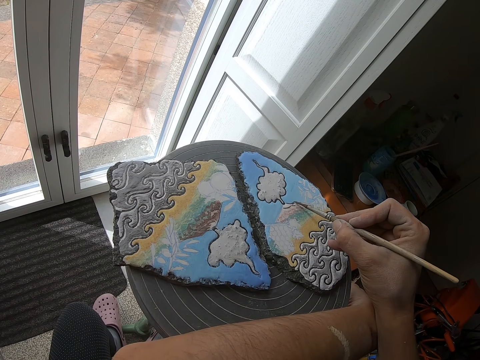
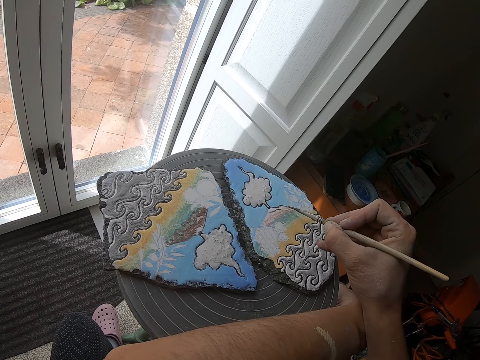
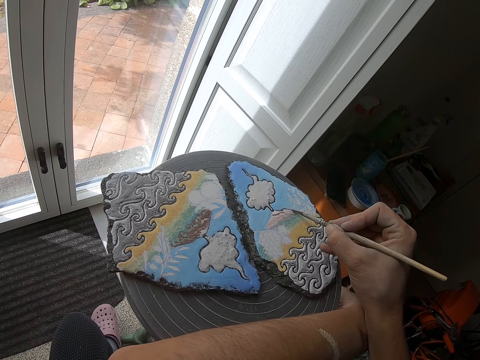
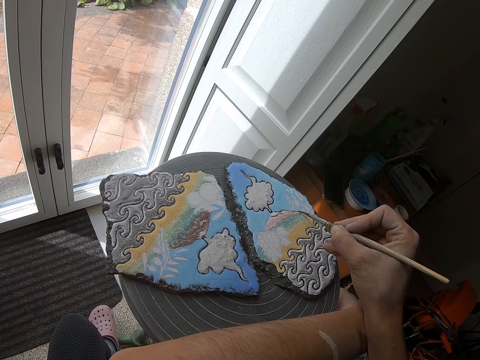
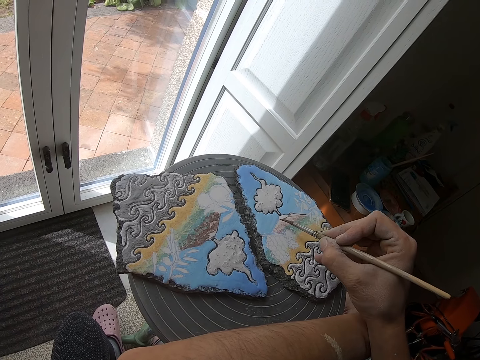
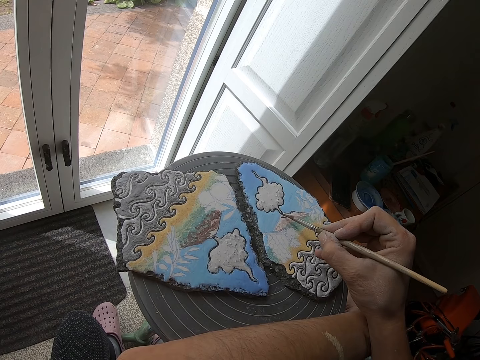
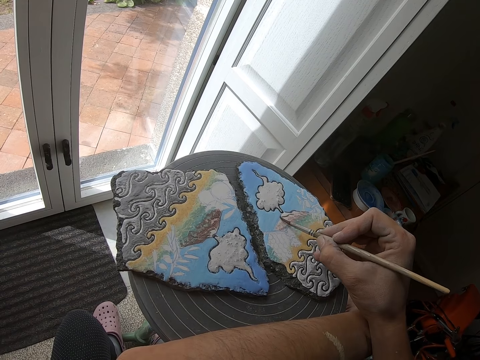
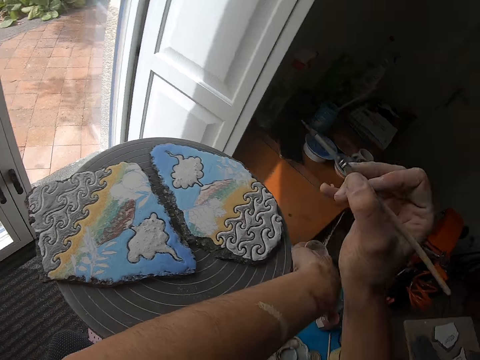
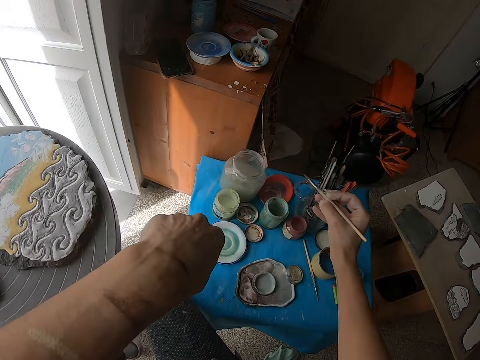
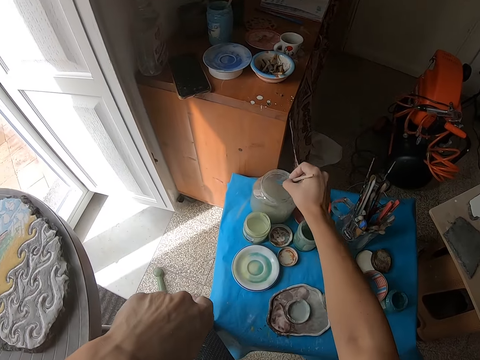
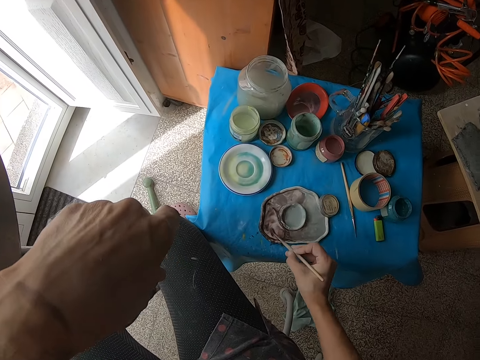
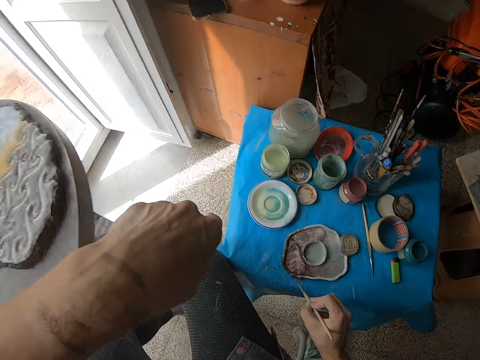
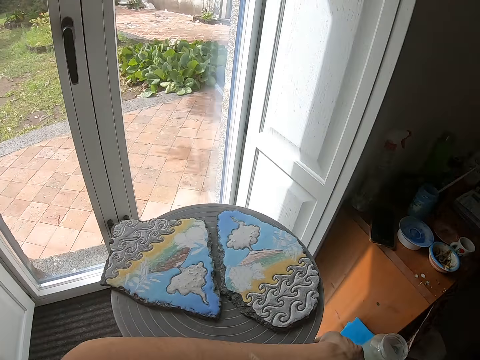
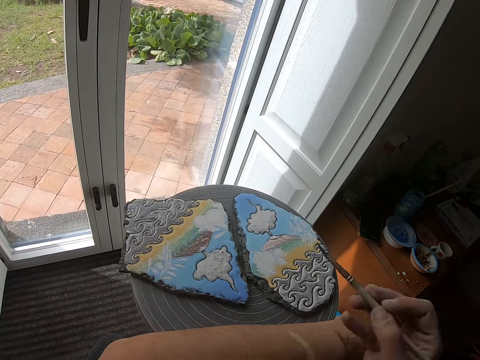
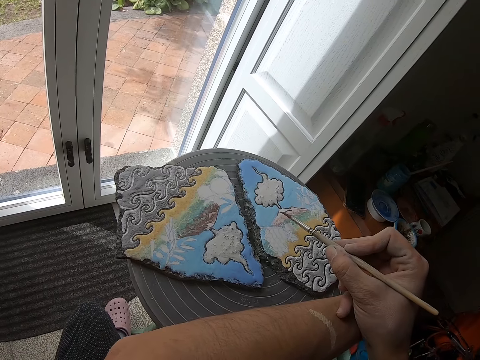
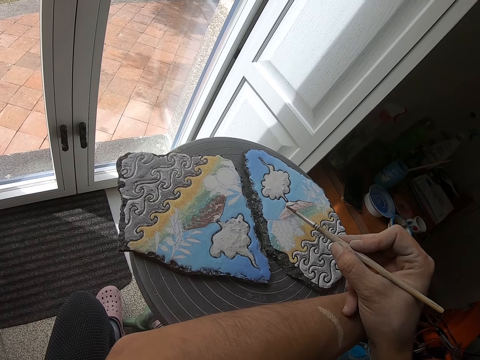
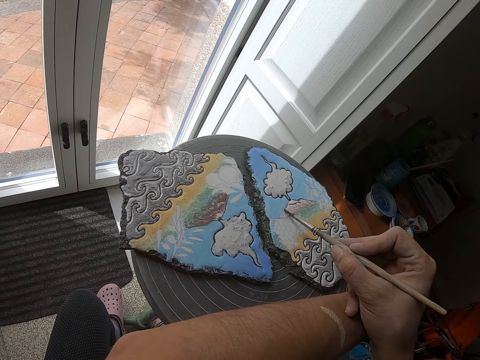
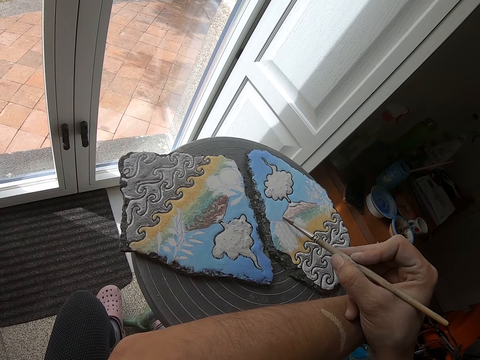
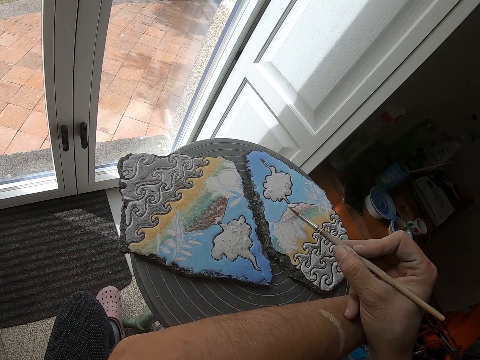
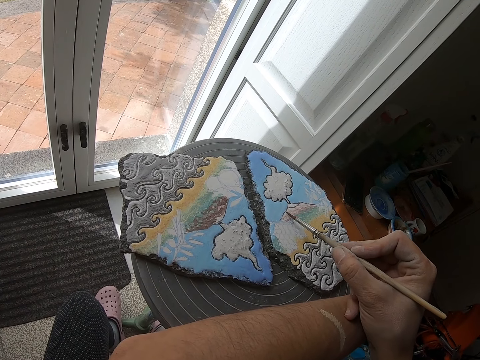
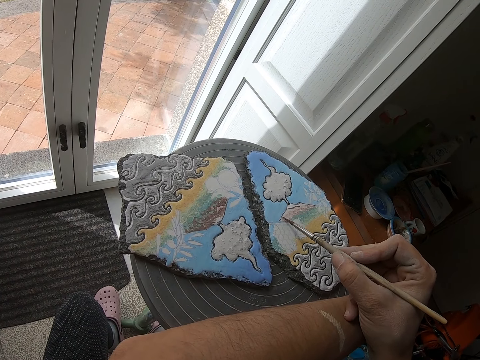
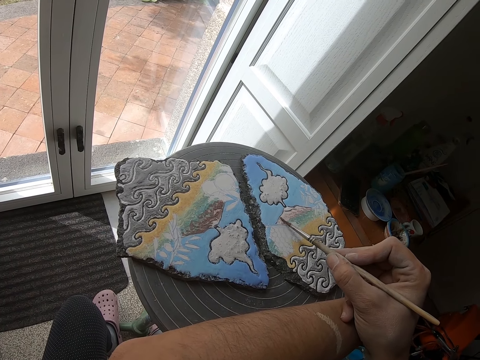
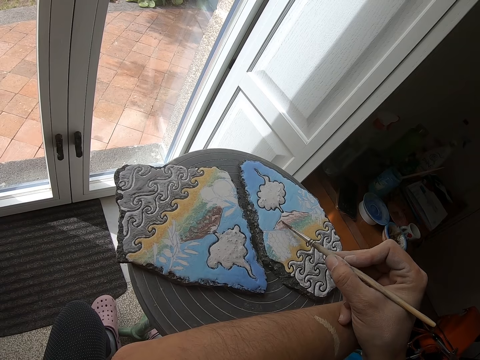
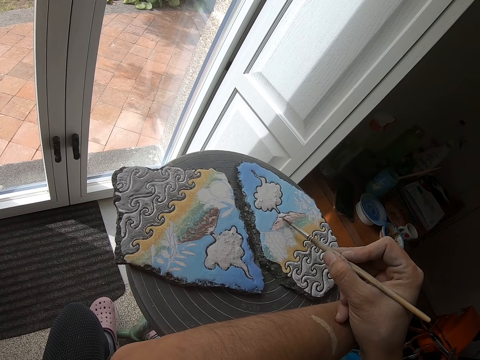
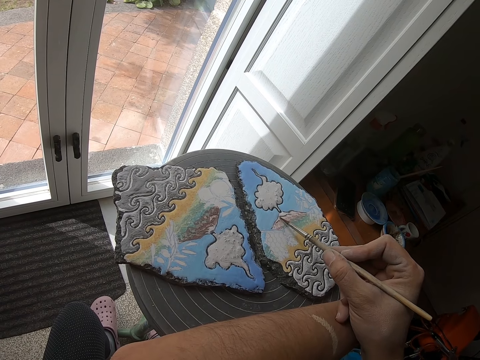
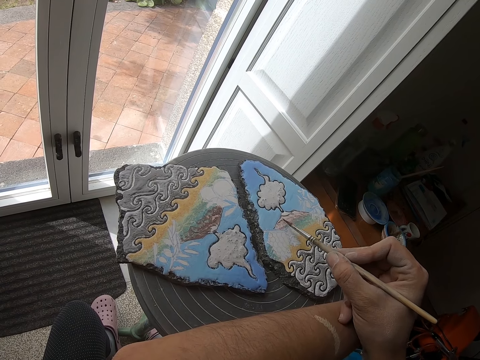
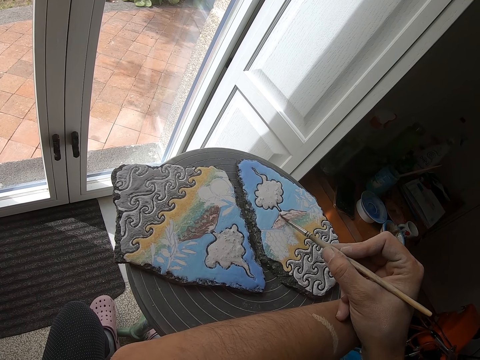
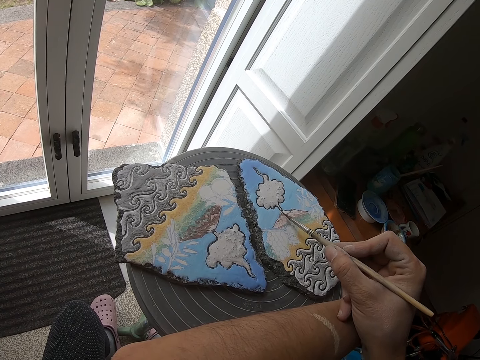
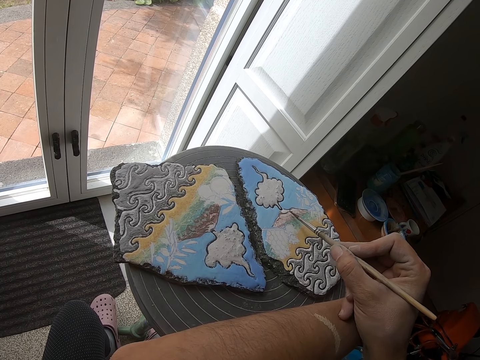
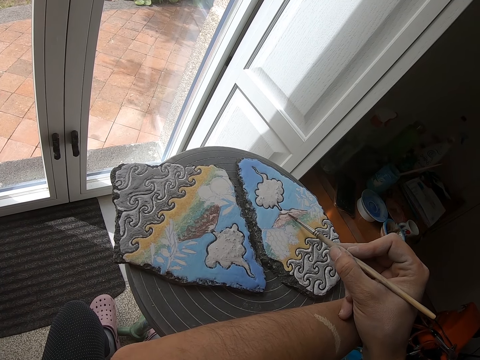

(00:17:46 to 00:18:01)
The camera wearer holds the brush. She dips the brush in her right hand in the glass of water on the table. She stirs the paint in the metal palette on the table with the brush in her right hand. She applies the paint on the brush. She looks at the decoration. She paints the stone on the painting wheel with the brush in her right hand.

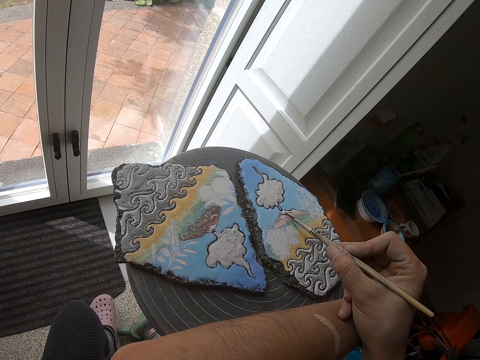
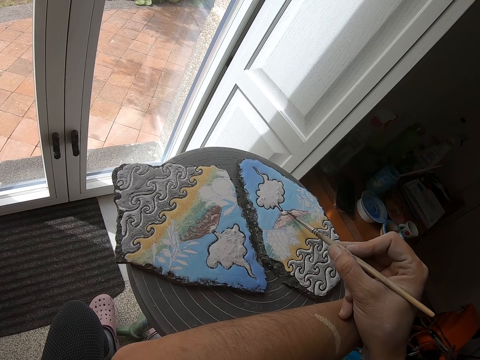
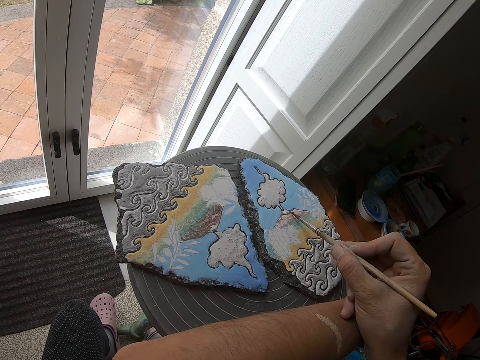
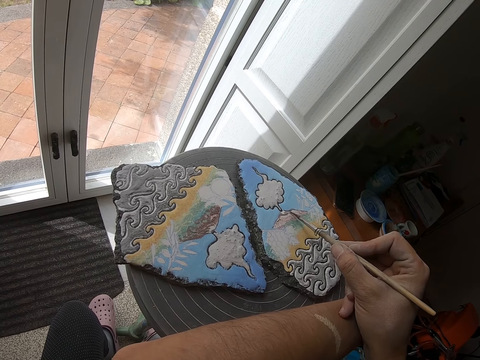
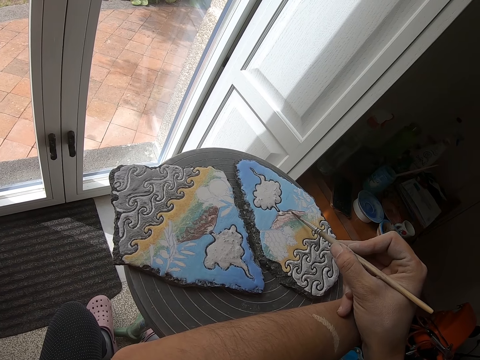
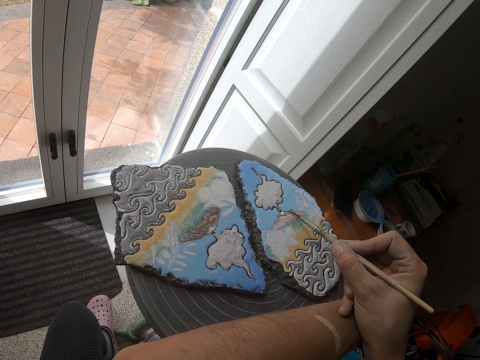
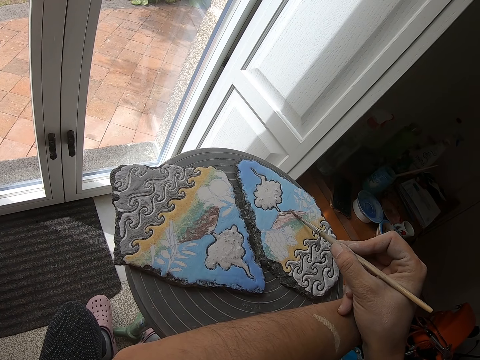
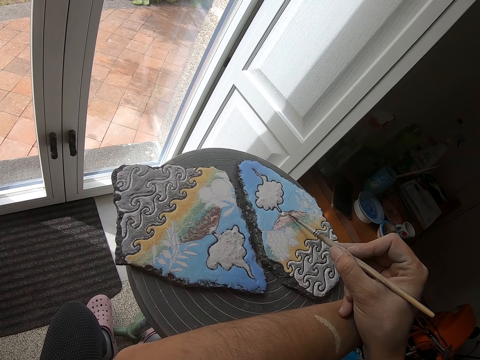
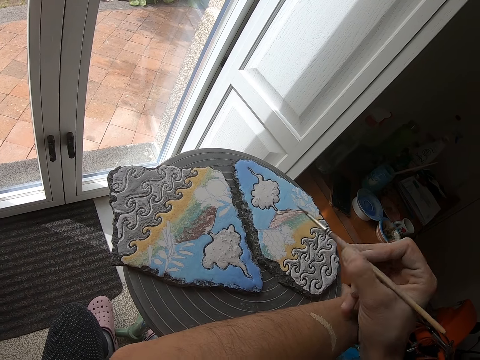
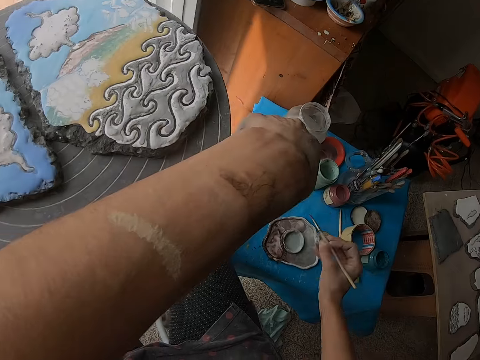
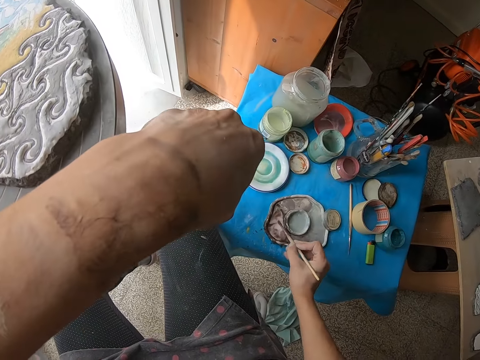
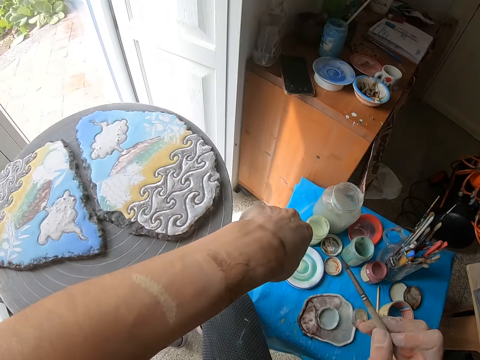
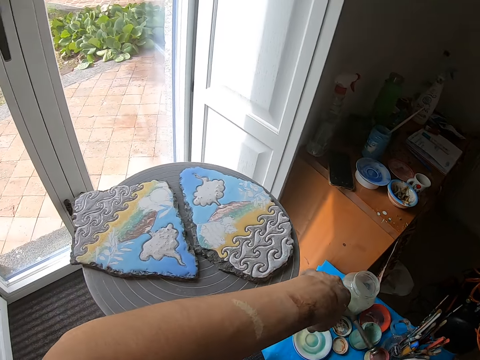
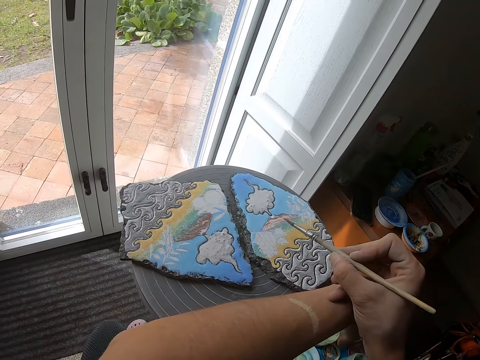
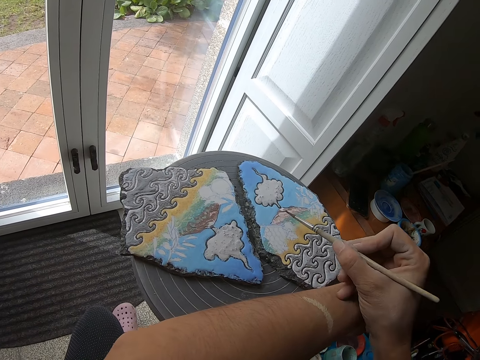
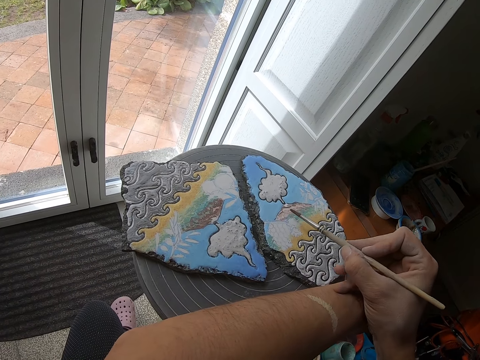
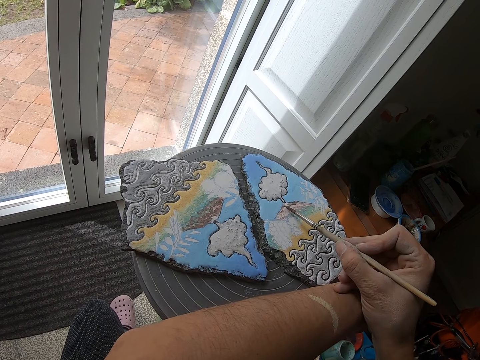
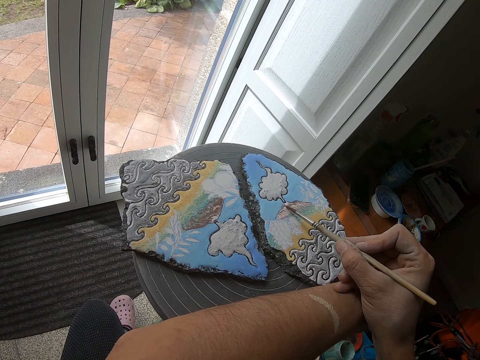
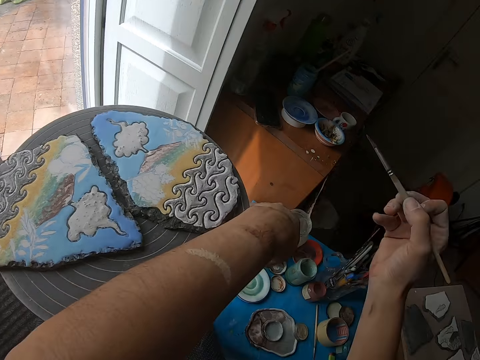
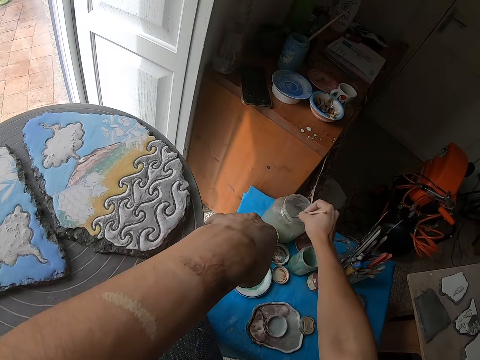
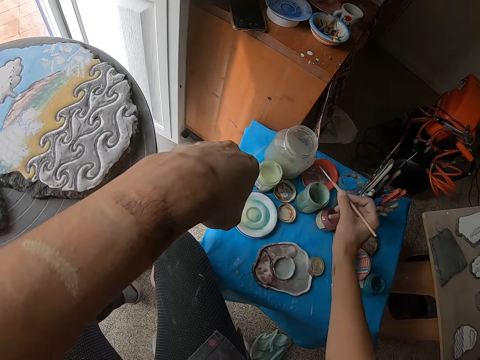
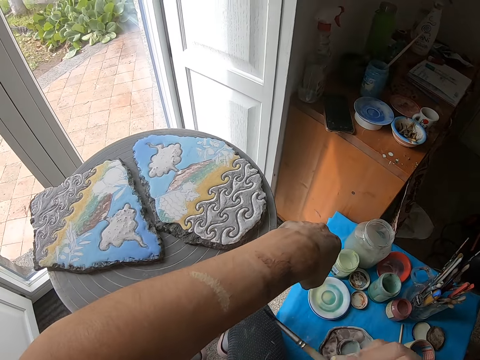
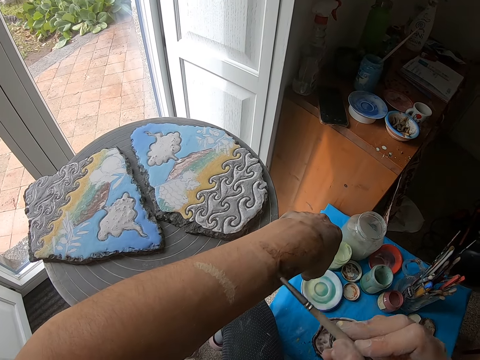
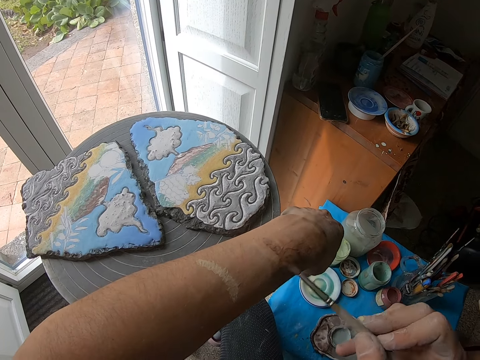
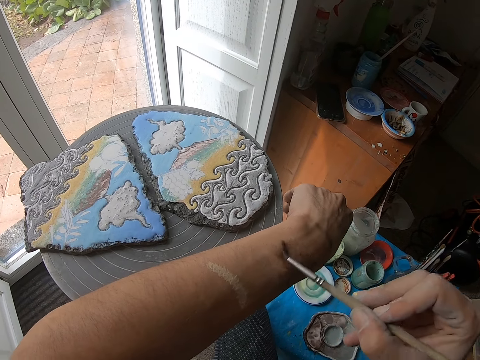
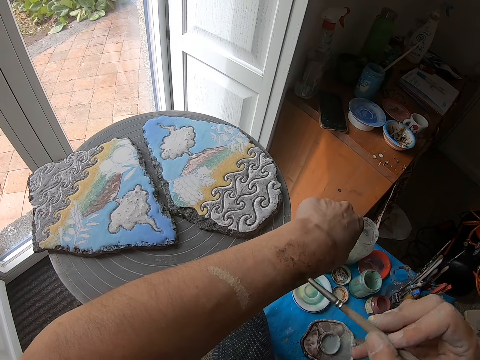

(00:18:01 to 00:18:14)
The camera wearer holds the brush. She applies the paint on the brush. She stirs the paint in the metal palette on the table with the brush in her right hand. She marks the back of her left hand with the brush in her right hand. She paints the stone on the painting wheel with the brush in her right hand. She dips the brush in her right hand in the glass of water on the table. She marks the back of her left hand with the brush in her right hand.
